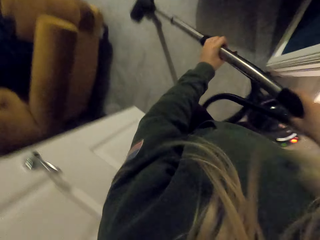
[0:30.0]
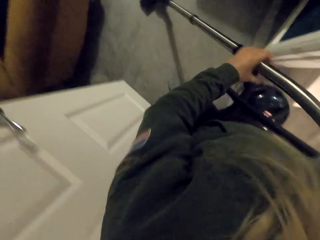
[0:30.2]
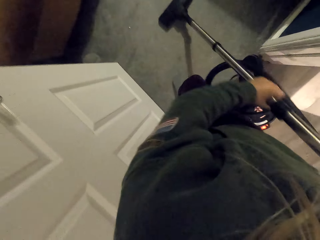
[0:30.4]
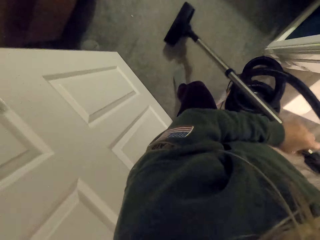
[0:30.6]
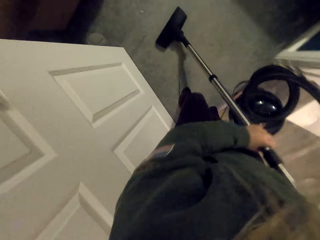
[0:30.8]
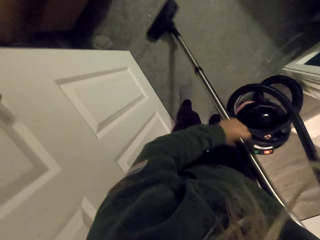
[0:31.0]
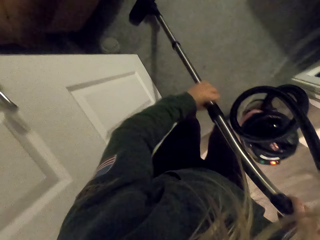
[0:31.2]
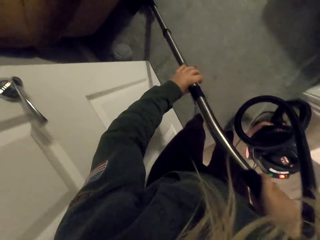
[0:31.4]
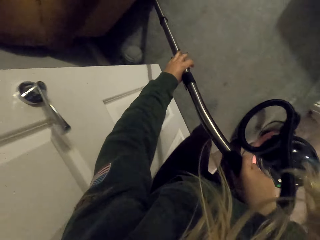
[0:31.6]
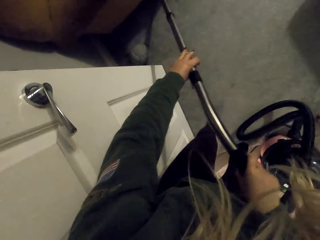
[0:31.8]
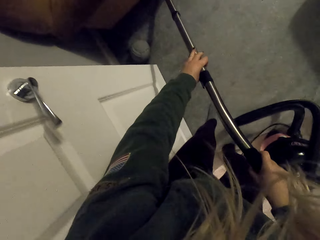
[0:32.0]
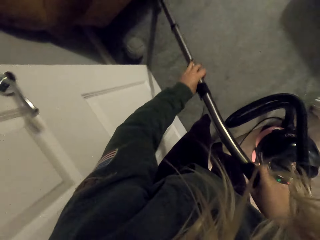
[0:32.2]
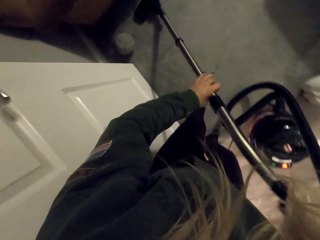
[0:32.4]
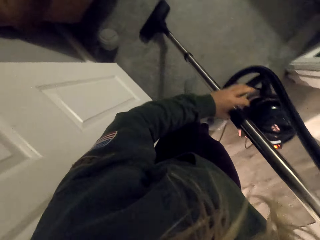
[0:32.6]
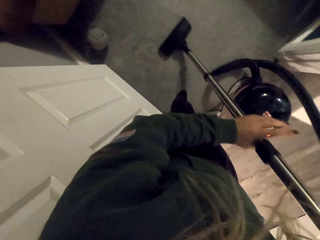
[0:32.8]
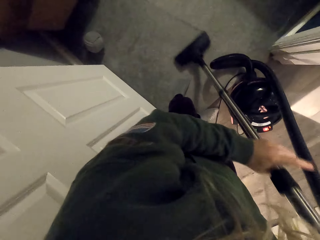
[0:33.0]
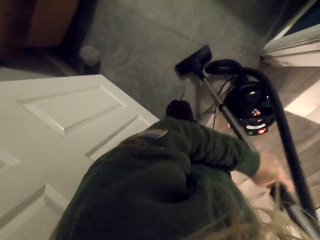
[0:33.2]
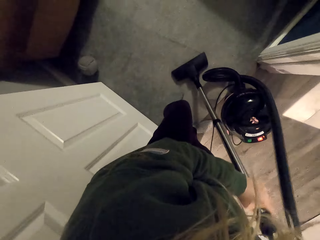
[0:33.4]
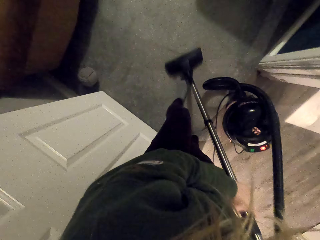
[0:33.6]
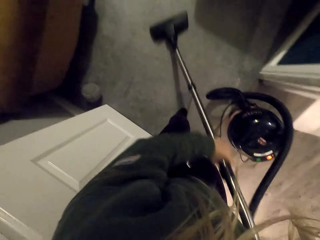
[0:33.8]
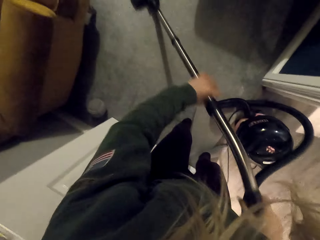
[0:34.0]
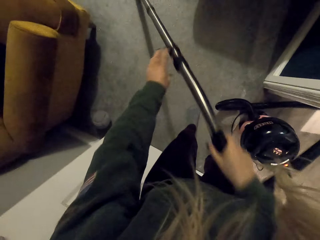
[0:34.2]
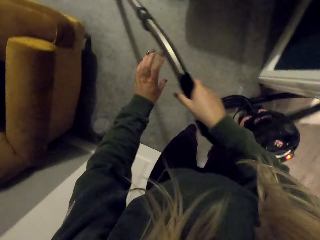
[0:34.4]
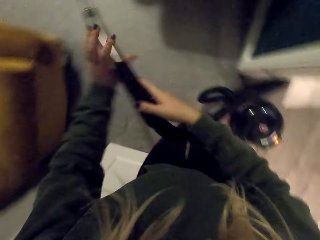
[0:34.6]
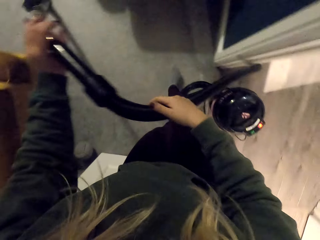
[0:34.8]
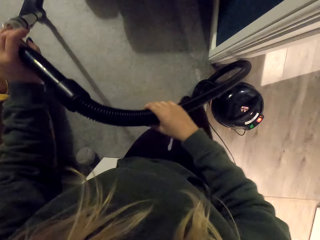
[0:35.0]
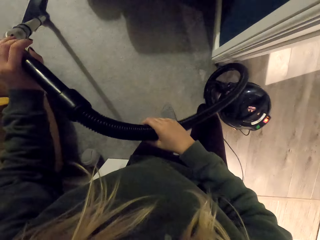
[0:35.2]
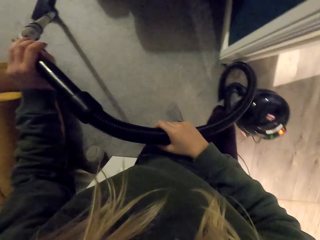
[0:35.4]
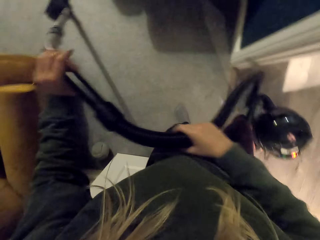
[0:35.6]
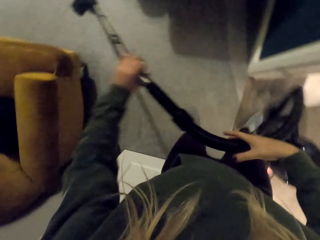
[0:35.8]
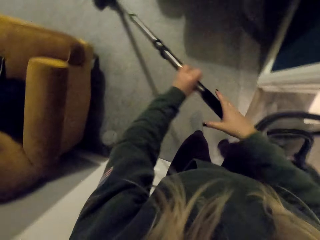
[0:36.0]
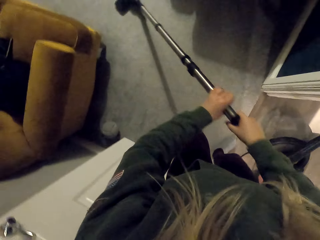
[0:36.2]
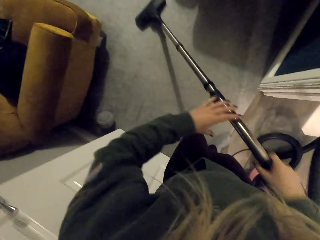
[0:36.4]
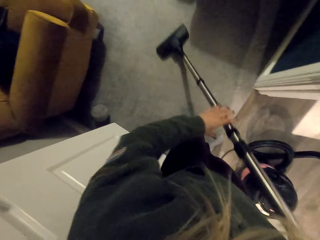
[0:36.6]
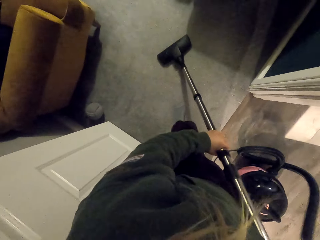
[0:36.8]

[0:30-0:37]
The camera wearer drops the vacuum cleaner. They clean the floor with the vacuum cleaner.

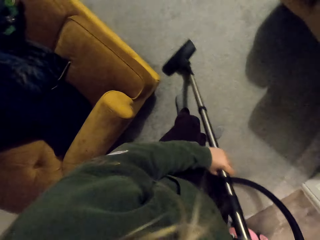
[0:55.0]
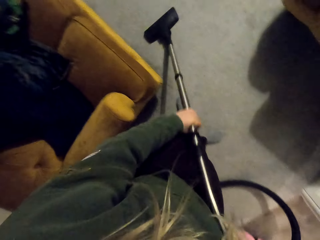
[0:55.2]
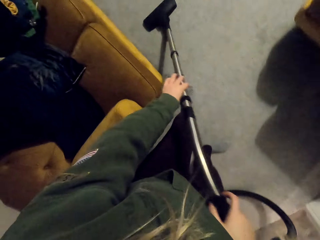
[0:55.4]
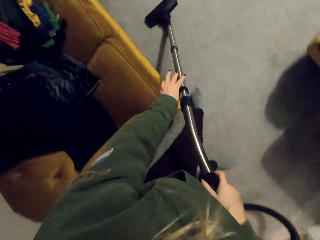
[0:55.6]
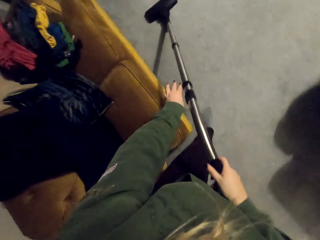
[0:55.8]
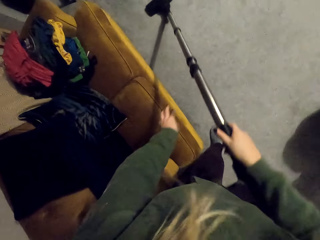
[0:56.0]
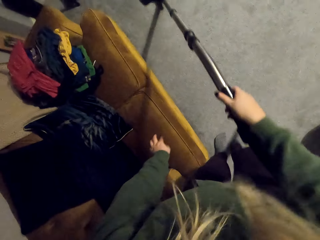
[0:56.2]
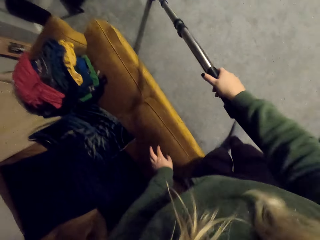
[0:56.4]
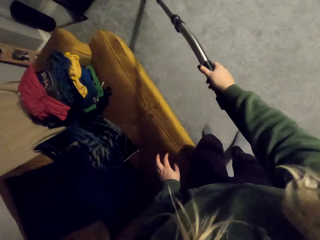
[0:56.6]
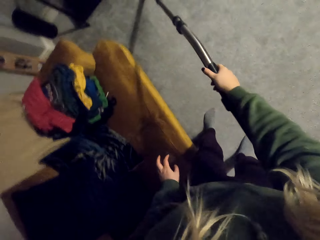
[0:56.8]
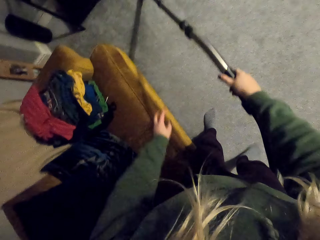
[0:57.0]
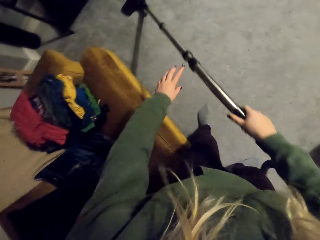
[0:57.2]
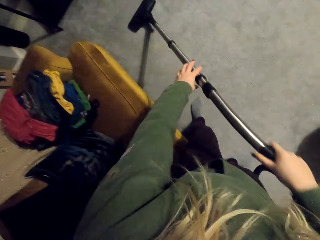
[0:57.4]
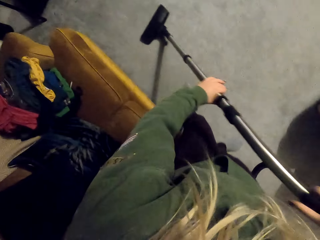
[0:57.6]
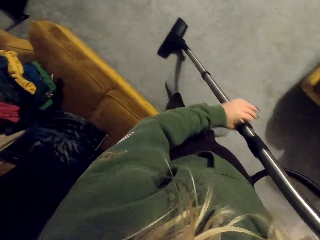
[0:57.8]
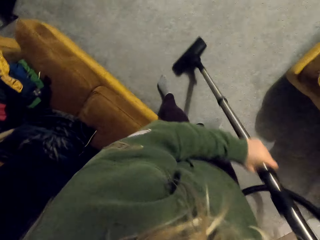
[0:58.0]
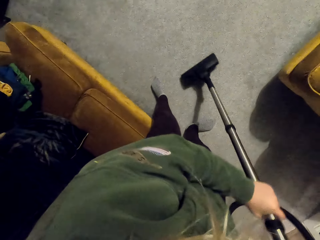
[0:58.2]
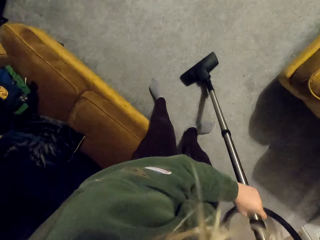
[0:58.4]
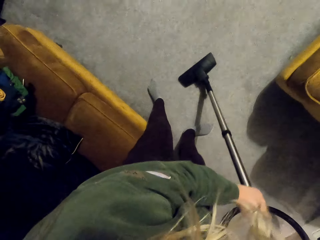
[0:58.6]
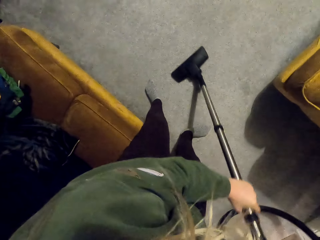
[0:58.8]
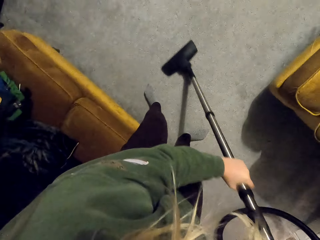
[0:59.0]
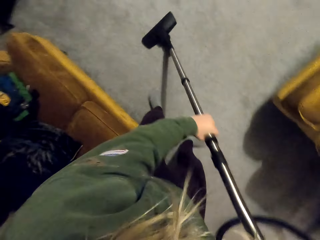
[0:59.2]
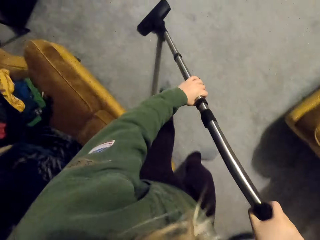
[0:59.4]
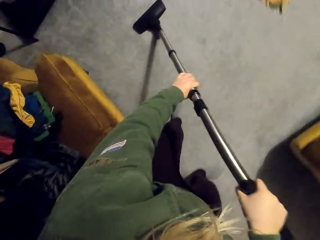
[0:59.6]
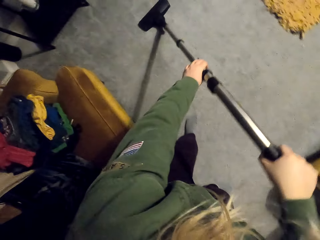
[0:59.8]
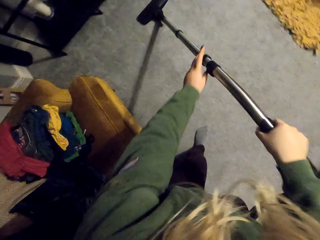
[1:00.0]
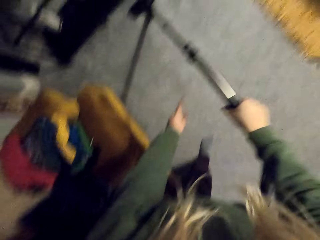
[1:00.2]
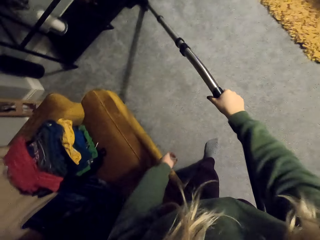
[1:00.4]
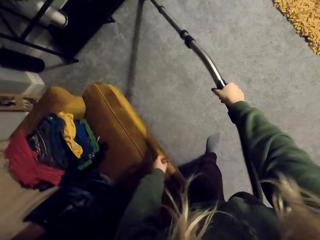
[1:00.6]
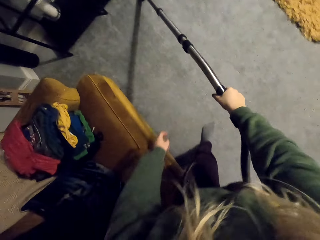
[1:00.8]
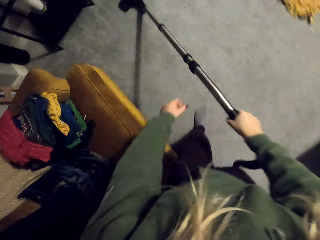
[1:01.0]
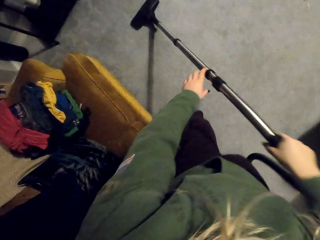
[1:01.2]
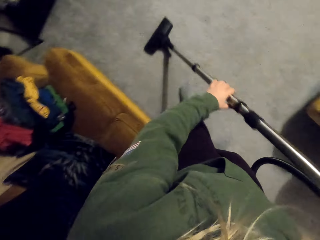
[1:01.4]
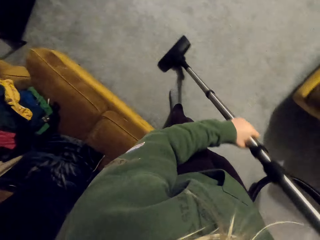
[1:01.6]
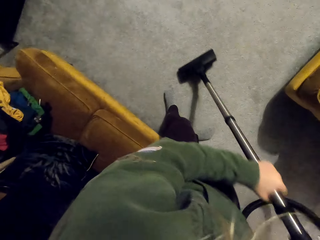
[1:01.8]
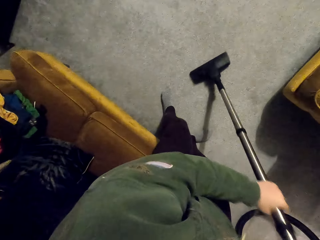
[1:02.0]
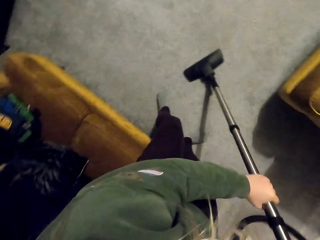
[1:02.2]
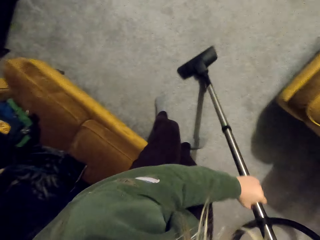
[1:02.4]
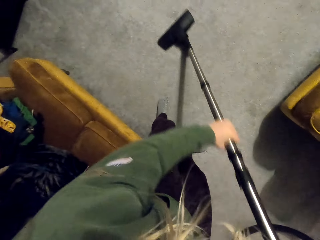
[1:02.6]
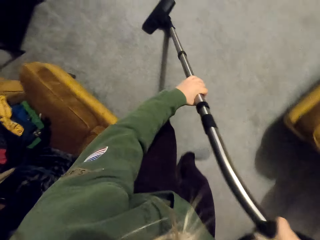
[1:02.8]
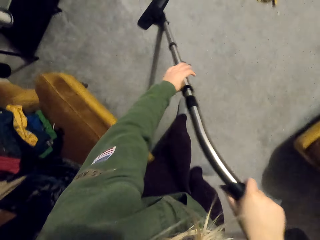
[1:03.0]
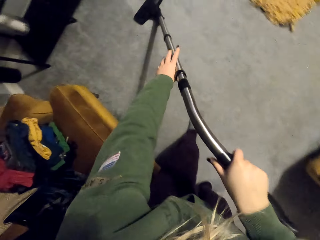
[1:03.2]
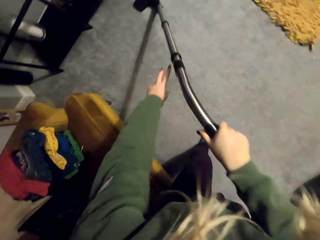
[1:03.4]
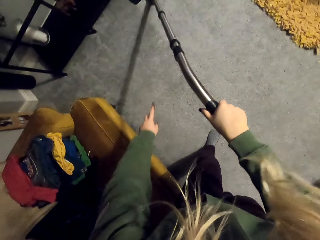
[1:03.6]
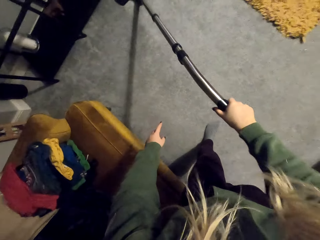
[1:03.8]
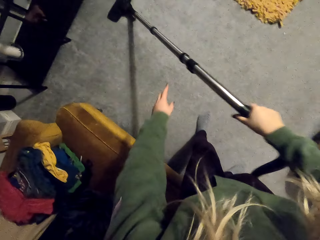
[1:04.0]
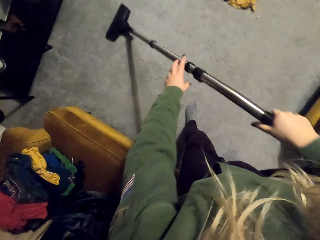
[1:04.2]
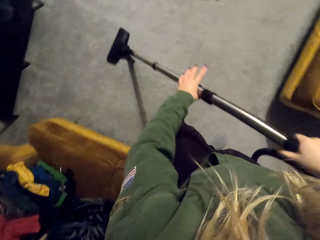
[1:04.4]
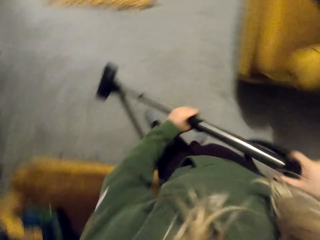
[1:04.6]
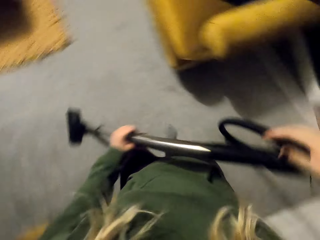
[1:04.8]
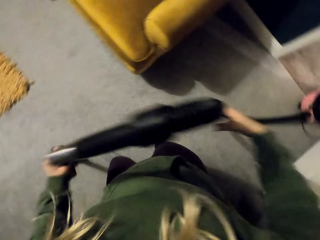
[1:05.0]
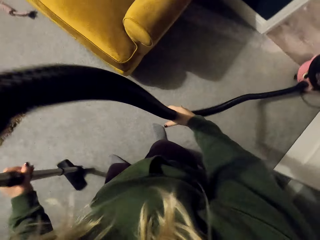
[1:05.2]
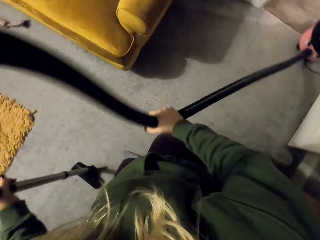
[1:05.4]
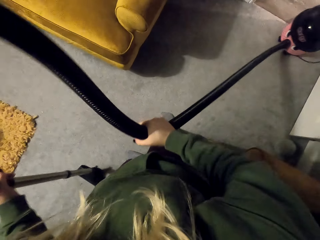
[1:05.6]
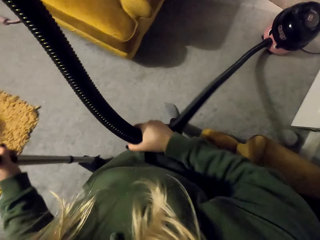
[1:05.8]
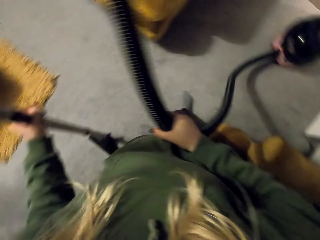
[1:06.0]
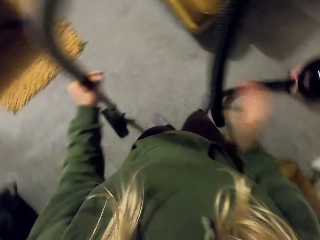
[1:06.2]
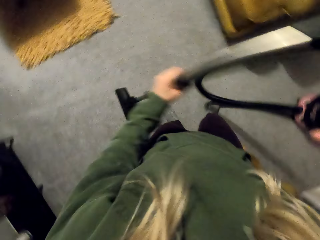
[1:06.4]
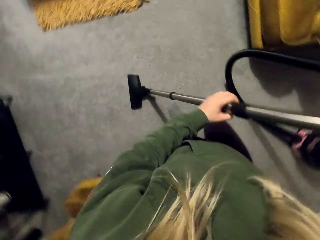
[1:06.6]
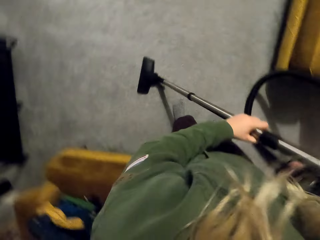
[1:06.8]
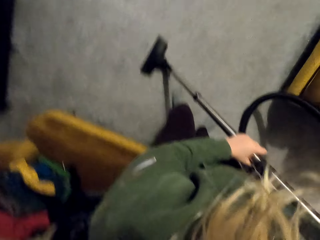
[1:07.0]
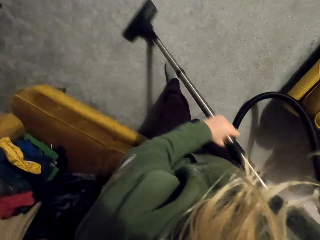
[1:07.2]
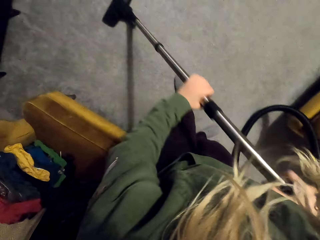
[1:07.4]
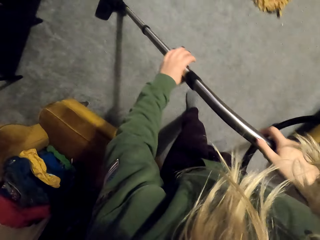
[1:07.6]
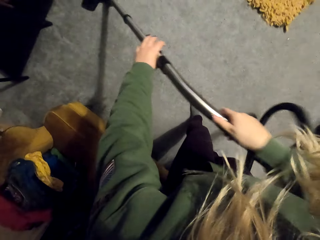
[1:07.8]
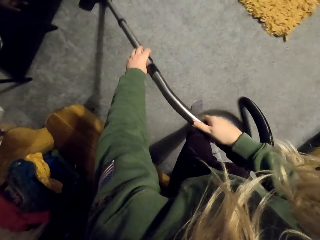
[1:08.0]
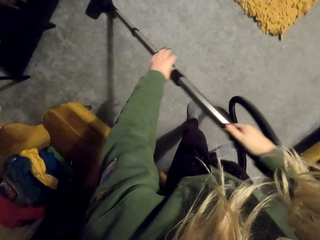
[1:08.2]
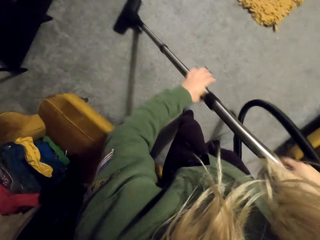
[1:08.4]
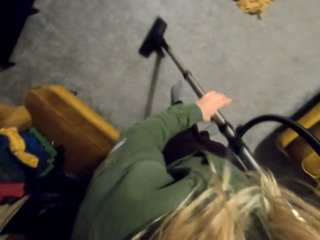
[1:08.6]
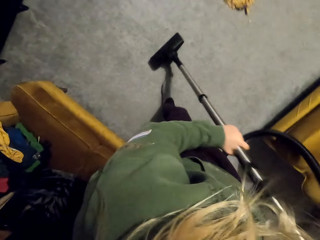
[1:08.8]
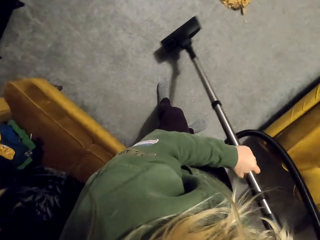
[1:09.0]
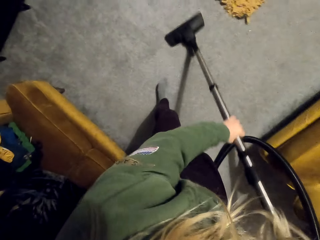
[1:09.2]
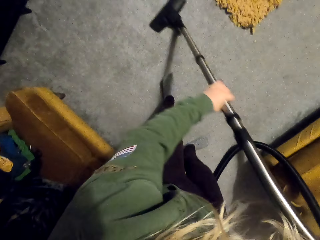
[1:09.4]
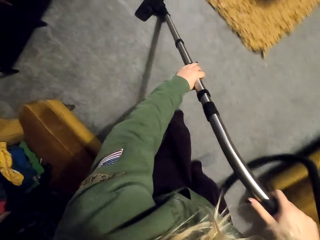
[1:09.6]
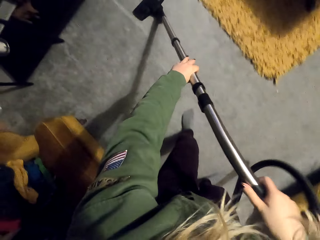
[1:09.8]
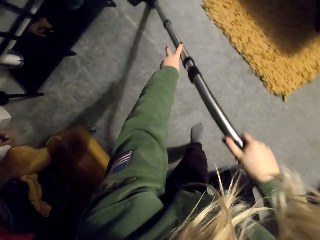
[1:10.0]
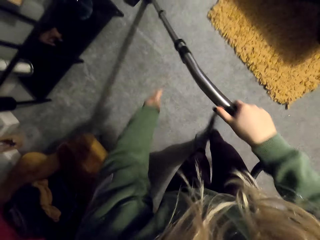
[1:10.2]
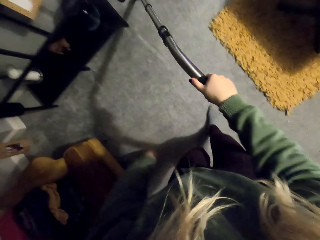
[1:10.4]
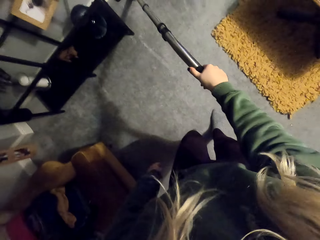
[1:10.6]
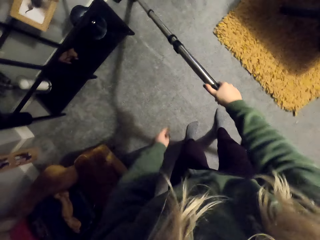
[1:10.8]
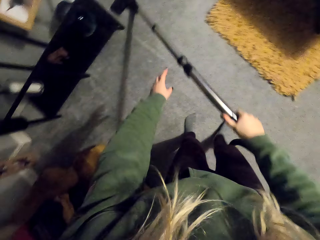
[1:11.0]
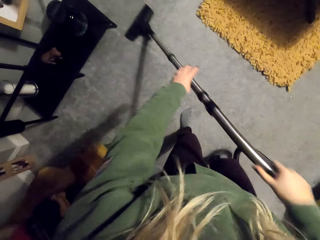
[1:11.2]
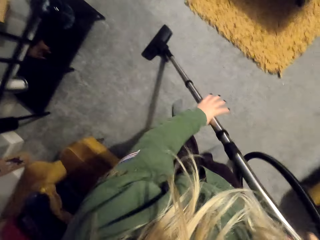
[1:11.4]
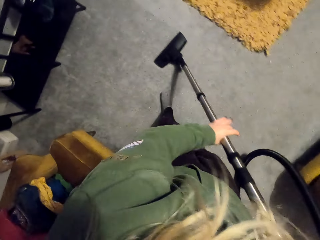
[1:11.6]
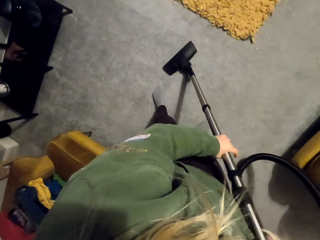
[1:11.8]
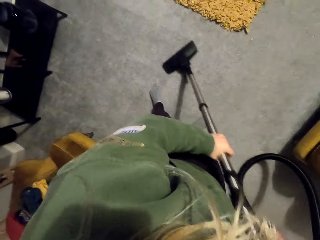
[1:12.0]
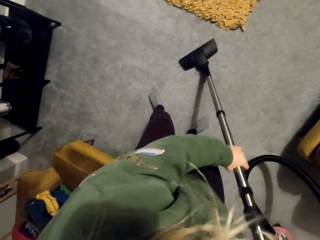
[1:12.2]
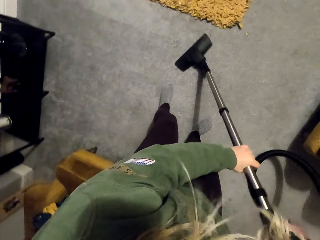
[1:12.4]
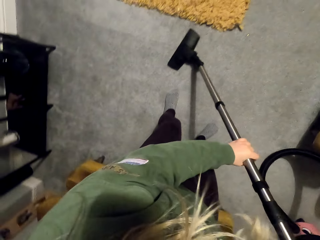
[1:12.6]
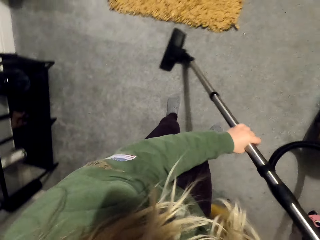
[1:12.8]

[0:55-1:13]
The camera wearer converses with a woman. They clean the floor with a vacuum cleaner.
